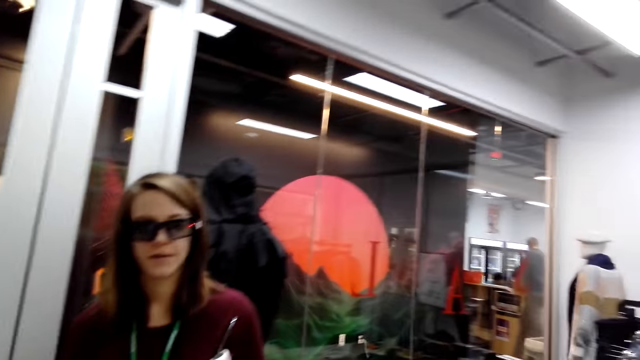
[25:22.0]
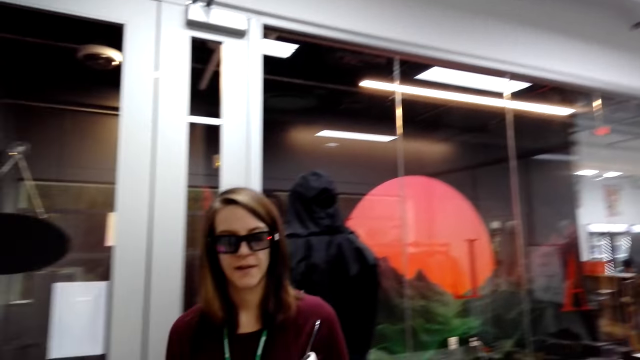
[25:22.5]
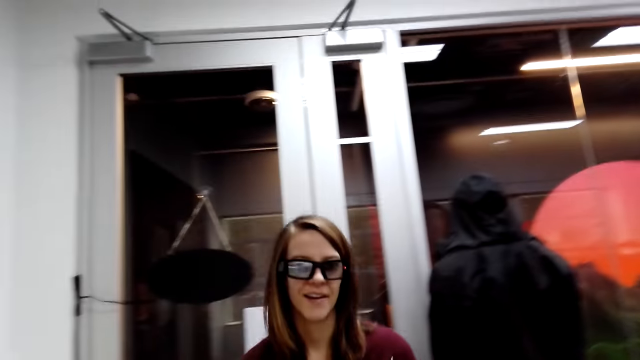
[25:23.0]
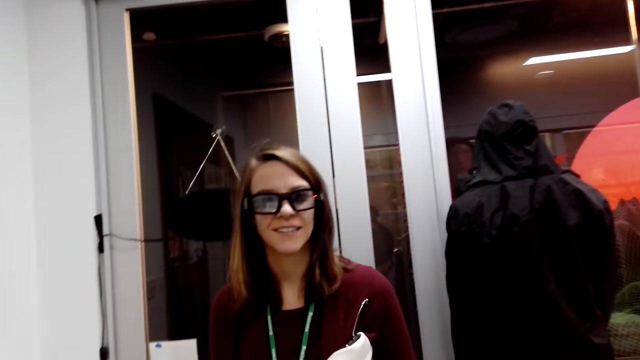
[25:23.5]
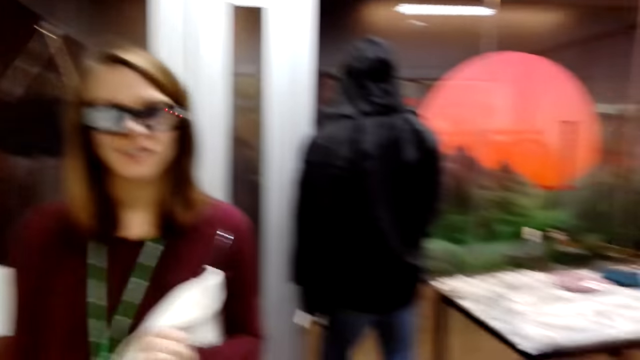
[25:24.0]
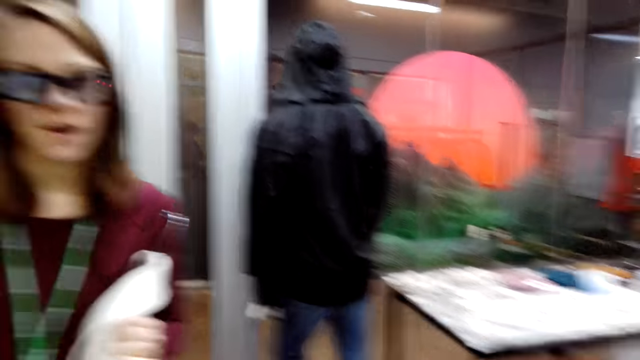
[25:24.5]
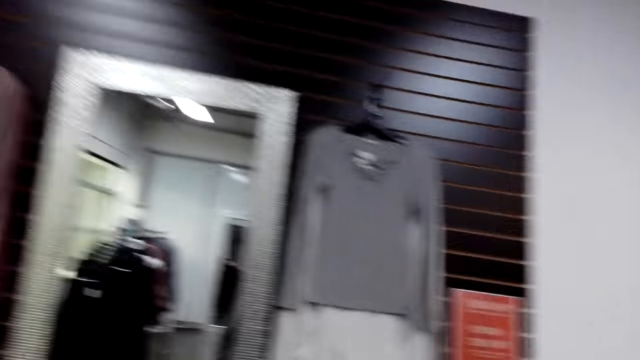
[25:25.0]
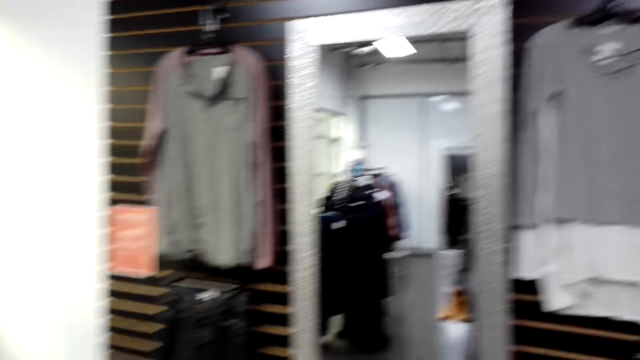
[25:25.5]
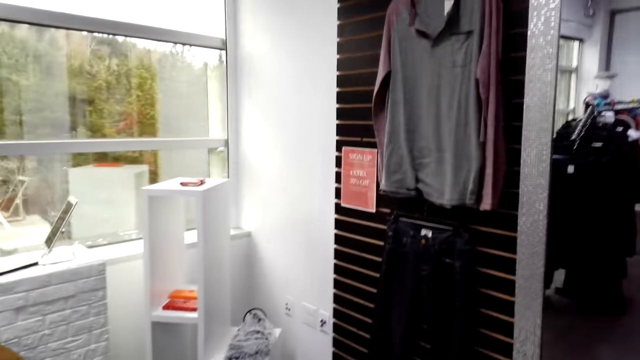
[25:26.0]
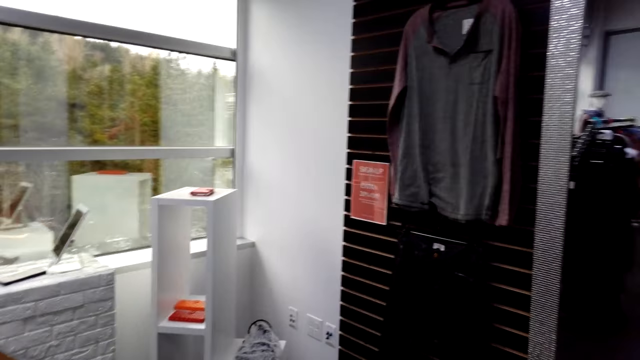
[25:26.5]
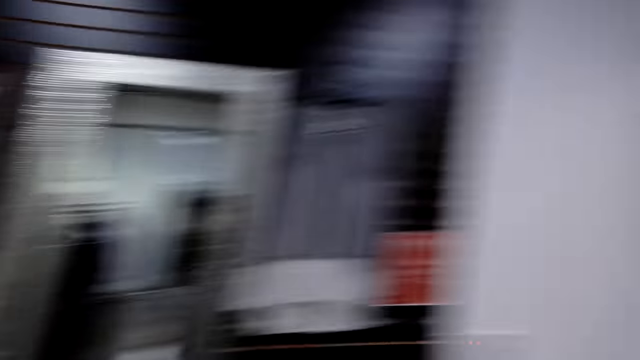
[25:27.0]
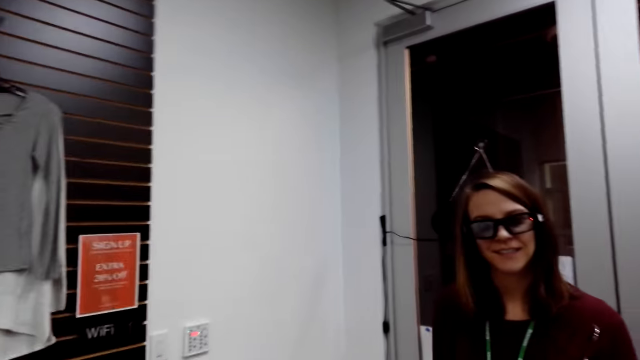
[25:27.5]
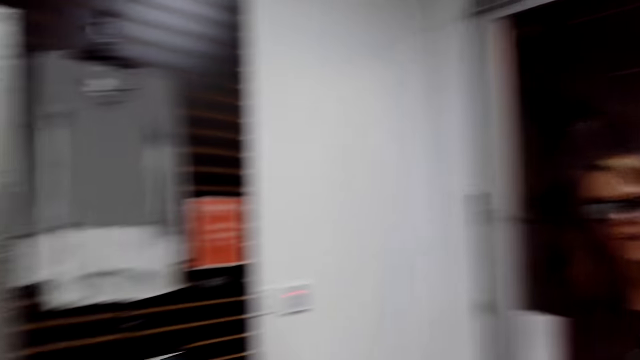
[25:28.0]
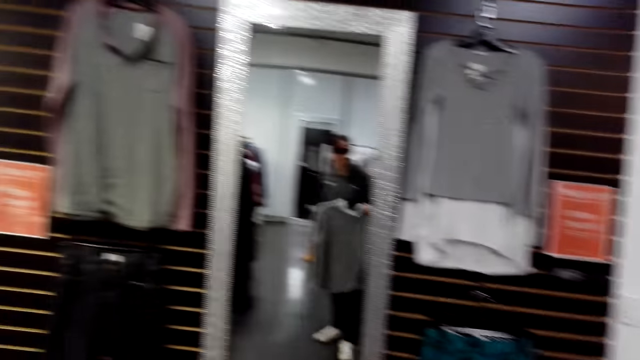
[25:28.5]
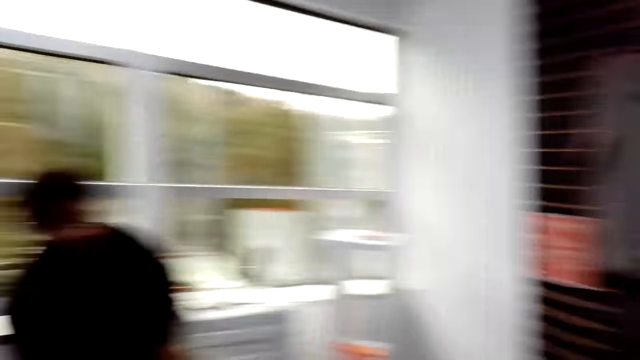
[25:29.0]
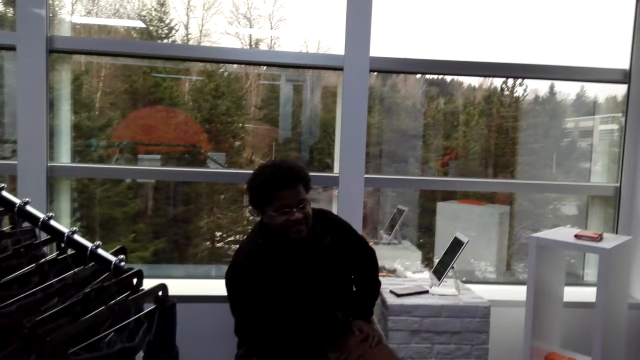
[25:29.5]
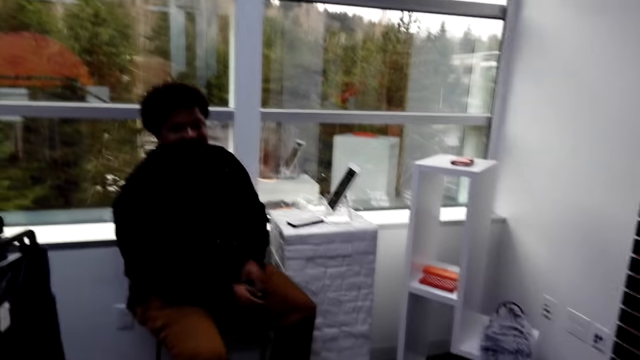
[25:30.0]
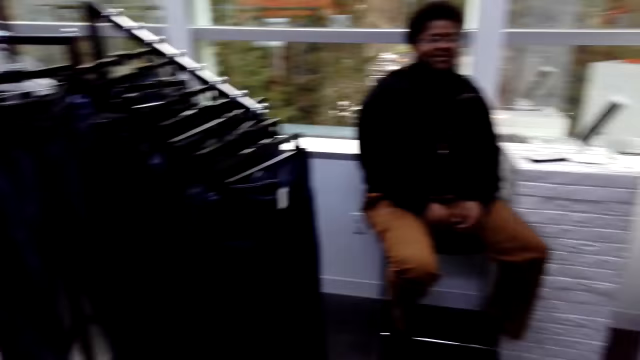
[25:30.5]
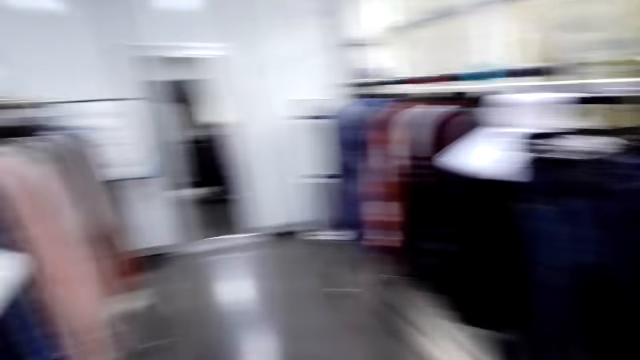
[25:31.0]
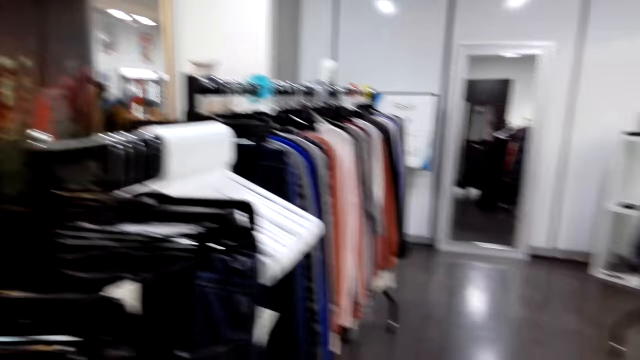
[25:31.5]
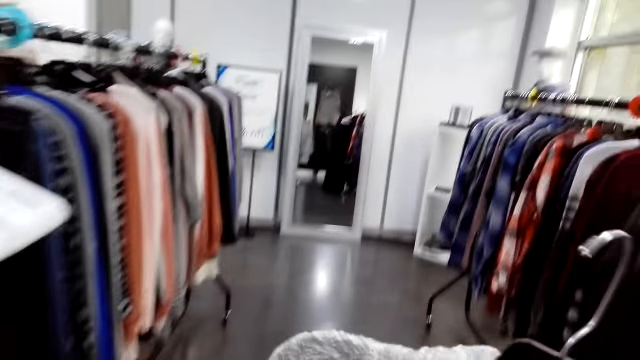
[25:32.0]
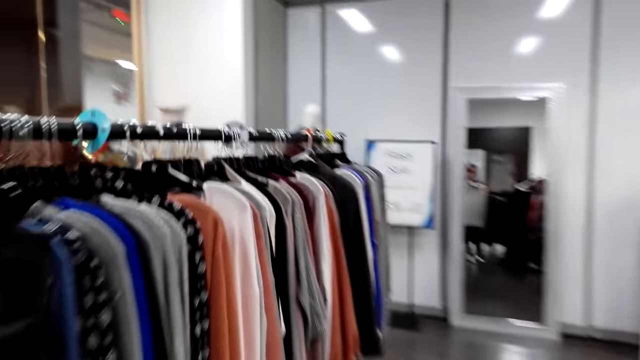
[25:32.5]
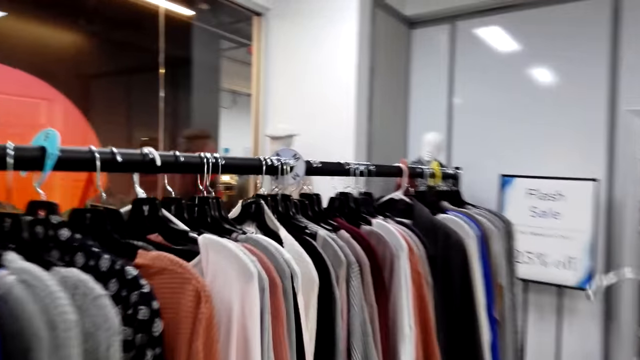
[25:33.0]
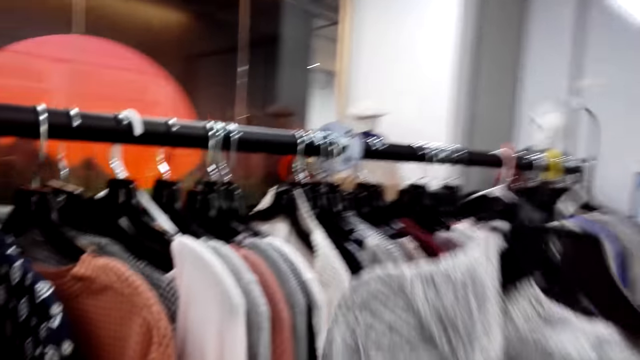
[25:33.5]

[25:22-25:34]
The camera wearer looks at the woman and talks to the woman. They look around. They converse to a man. The man converses to the camera wearer. The camera wearer looks at the man. They walk in the store.

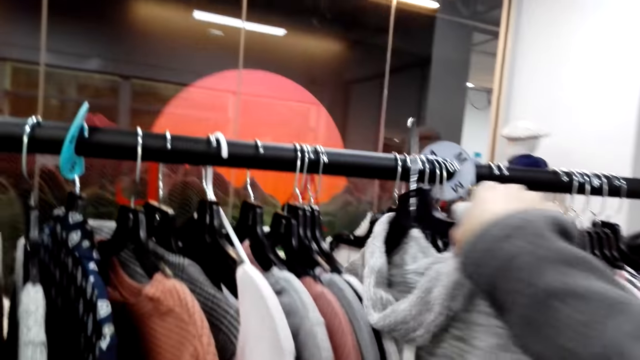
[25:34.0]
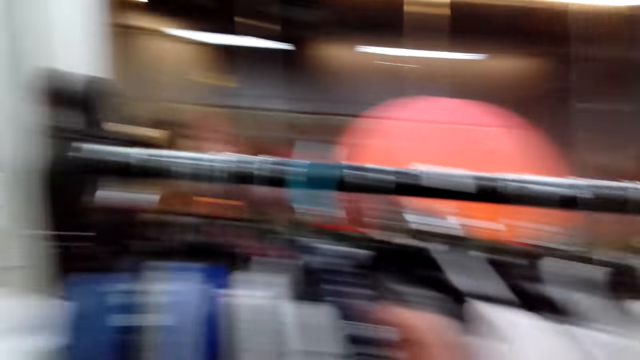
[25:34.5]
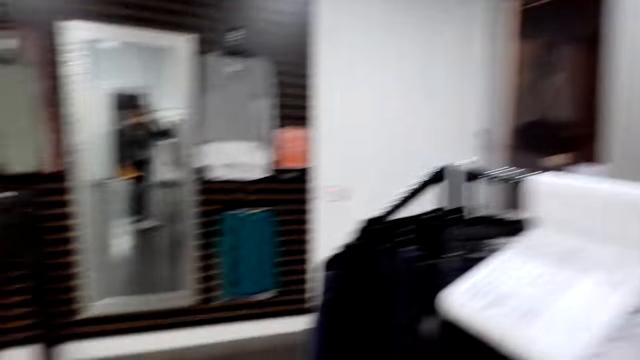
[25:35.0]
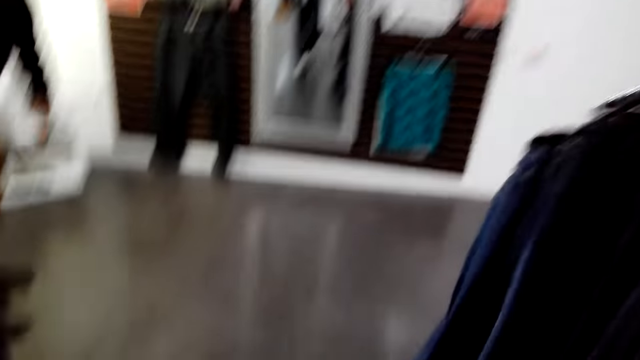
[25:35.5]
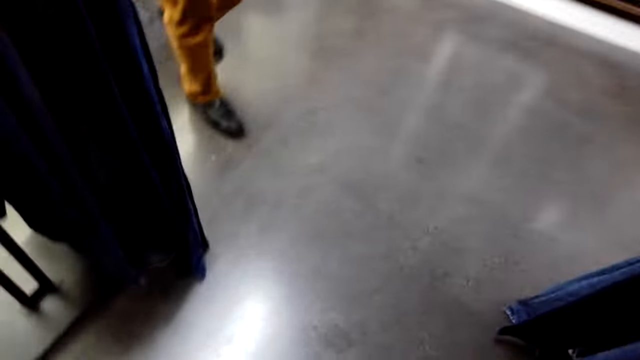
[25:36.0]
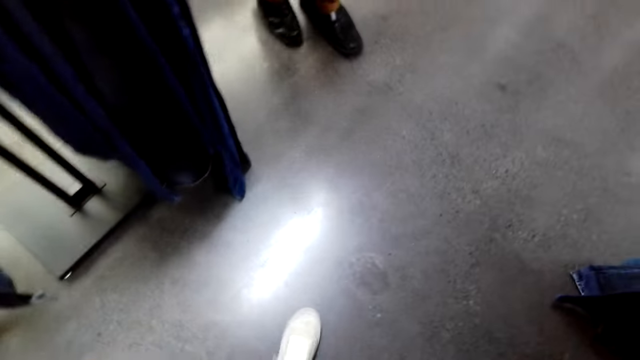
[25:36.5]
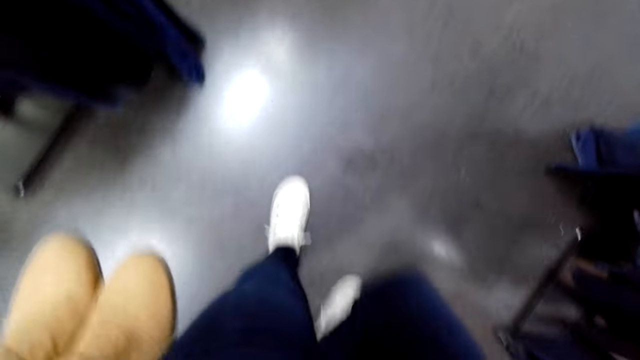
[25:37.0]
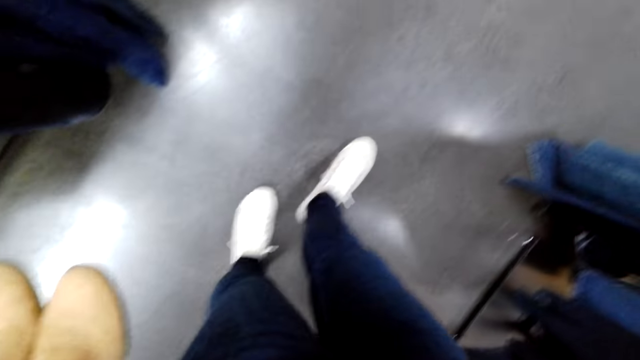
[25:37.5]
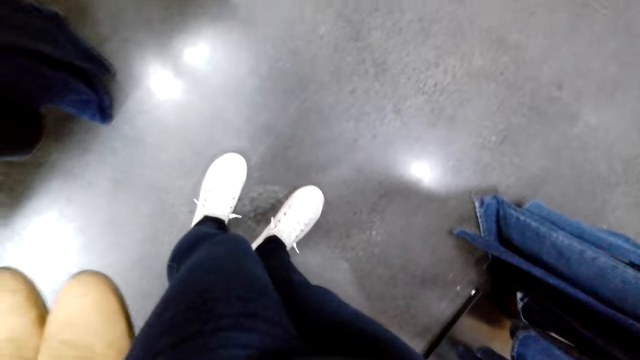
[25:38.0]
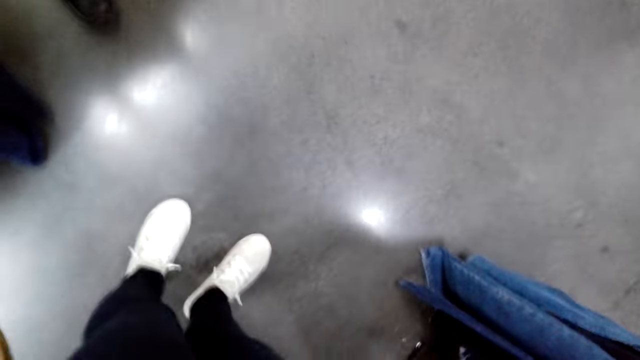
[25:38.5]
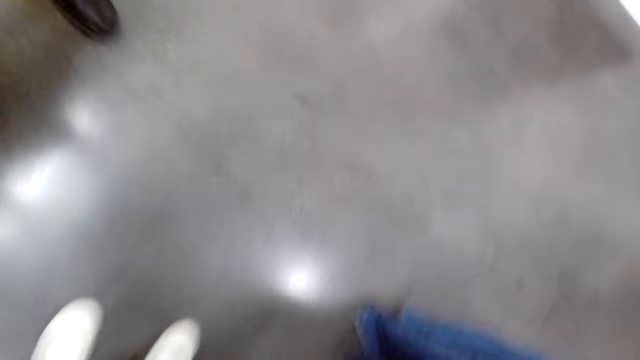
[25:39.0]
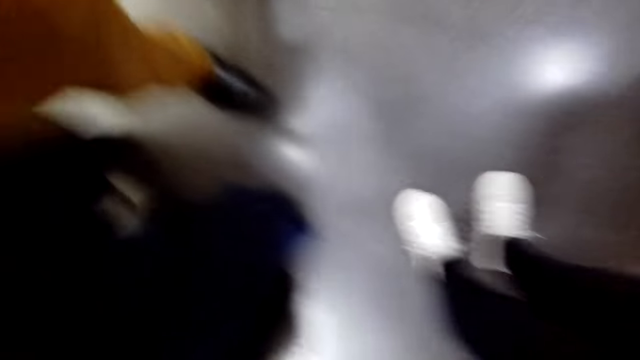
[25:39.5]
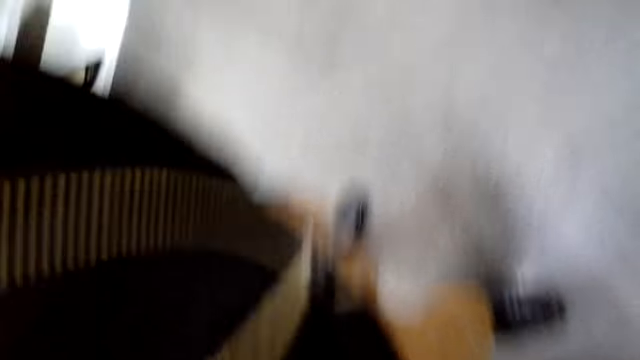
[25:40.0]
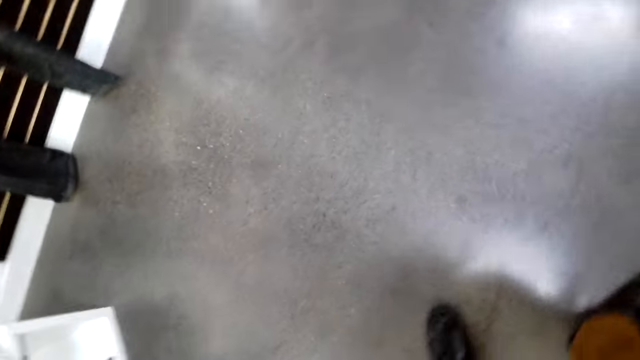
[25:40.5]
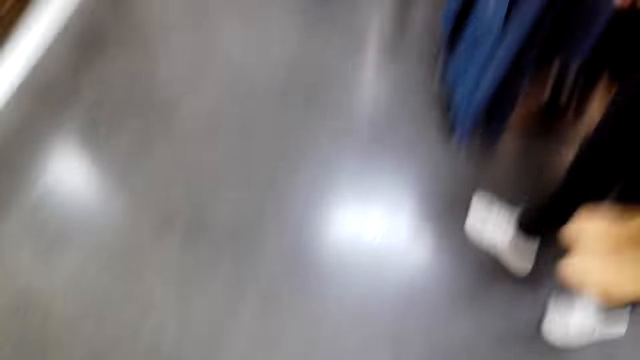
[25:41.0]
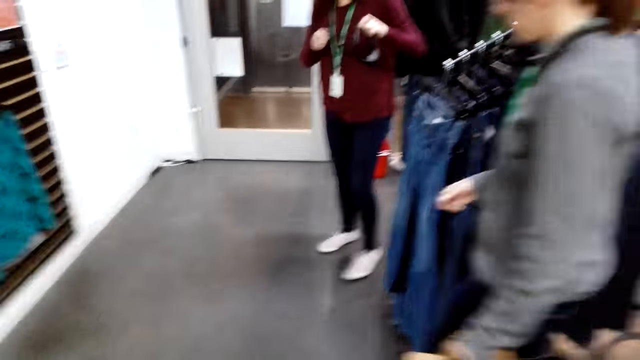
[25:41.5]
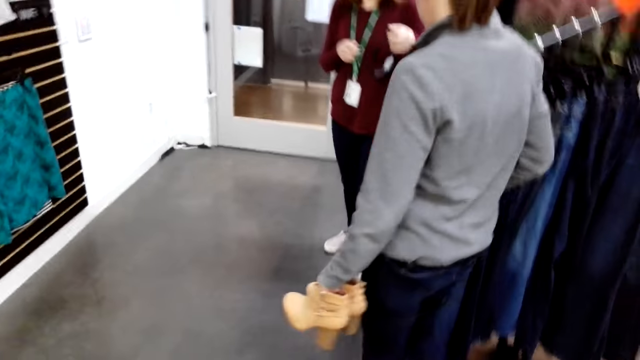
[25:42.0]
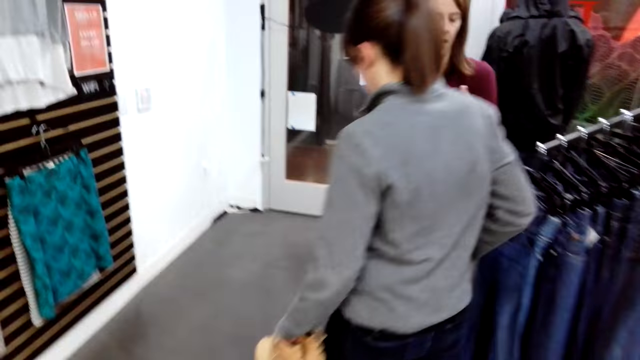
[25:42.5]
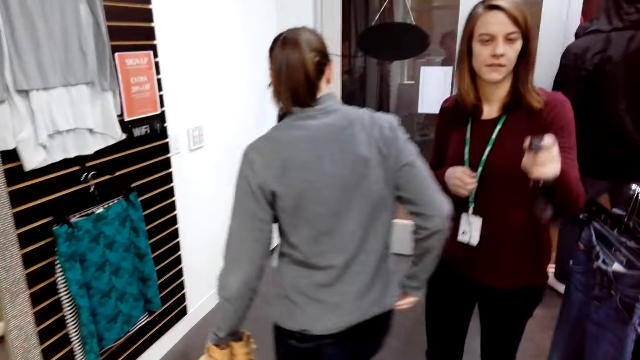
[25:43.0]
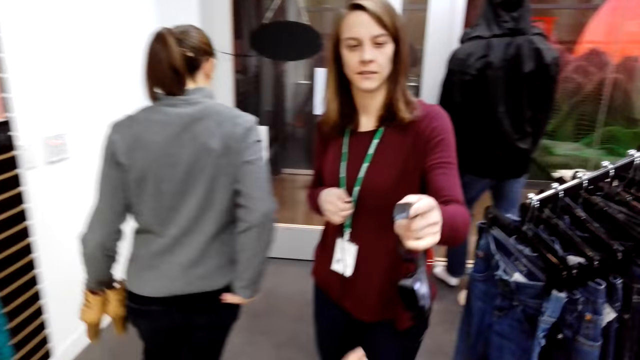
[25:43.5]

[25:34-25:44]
The camera wearer hangs a cloth. They return the sweater. They look at the floor. They adjust the camera. They remove the camera. They give another person the camera. Another woman walks past the camera wearer. The camera wearer moves to the first woman.
